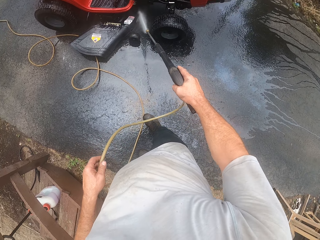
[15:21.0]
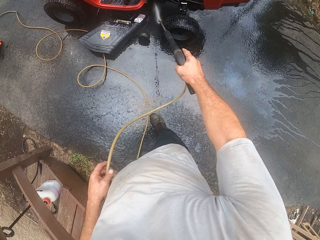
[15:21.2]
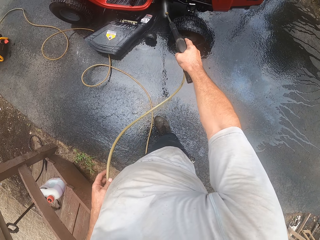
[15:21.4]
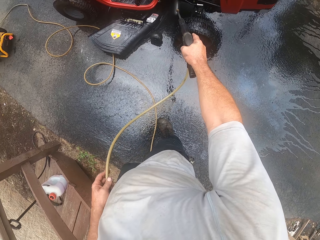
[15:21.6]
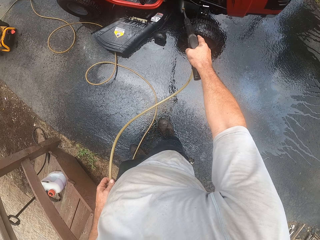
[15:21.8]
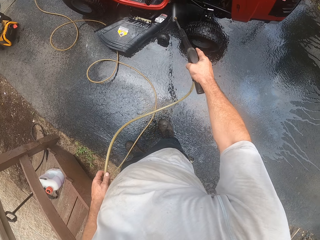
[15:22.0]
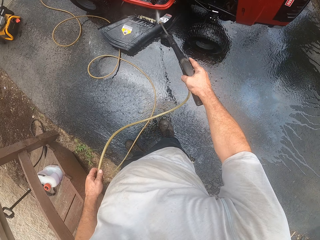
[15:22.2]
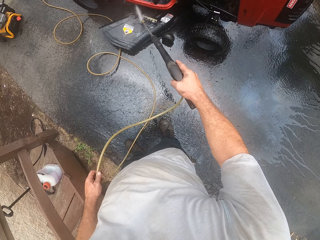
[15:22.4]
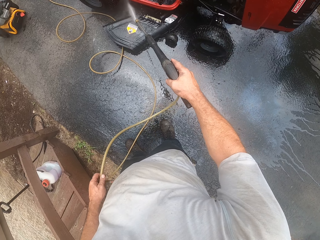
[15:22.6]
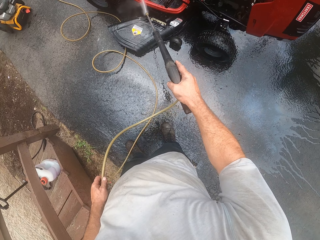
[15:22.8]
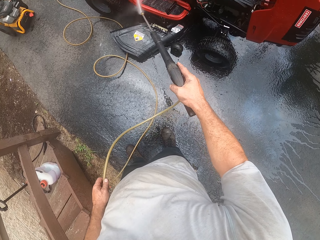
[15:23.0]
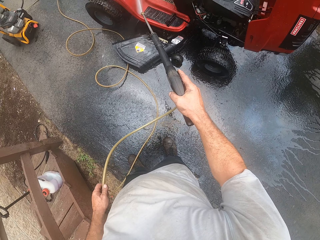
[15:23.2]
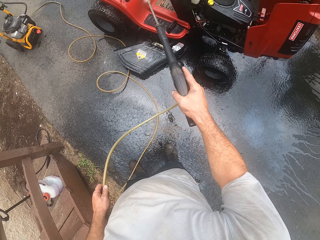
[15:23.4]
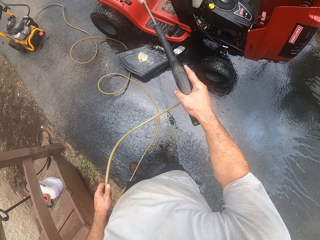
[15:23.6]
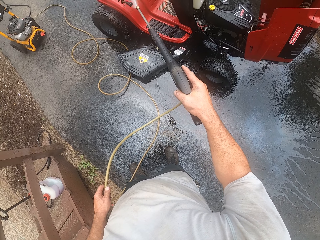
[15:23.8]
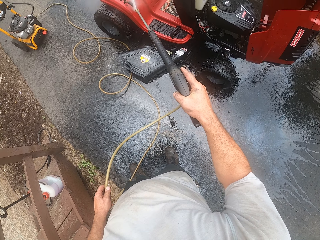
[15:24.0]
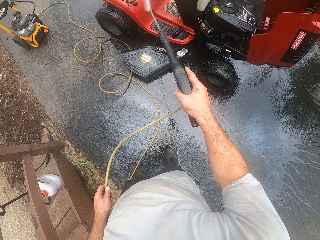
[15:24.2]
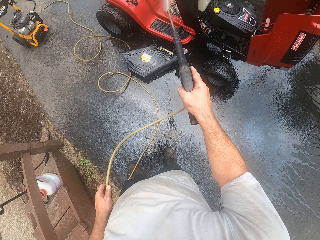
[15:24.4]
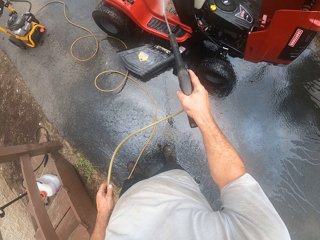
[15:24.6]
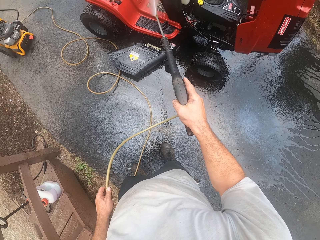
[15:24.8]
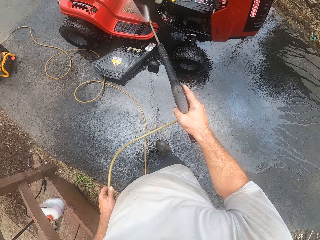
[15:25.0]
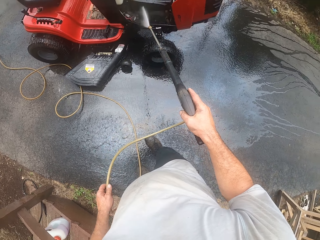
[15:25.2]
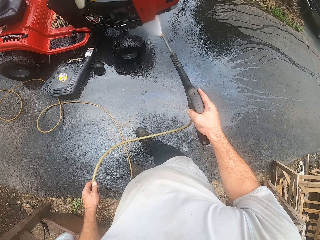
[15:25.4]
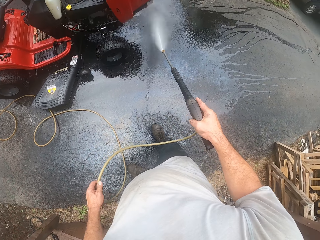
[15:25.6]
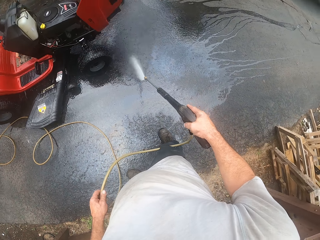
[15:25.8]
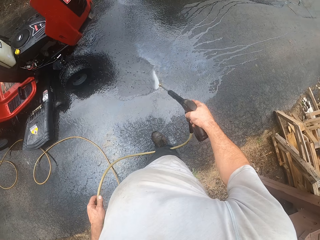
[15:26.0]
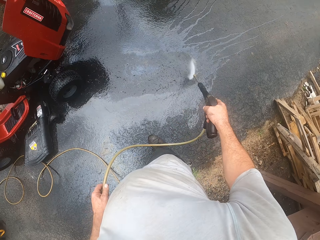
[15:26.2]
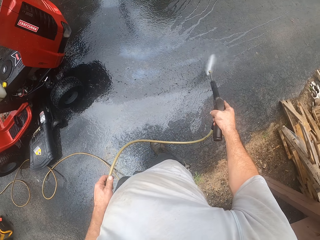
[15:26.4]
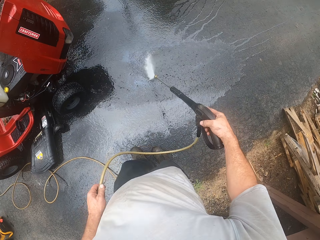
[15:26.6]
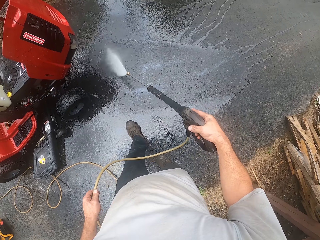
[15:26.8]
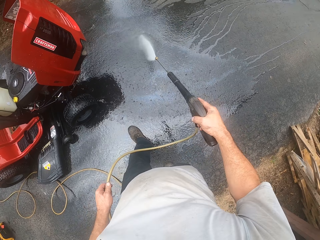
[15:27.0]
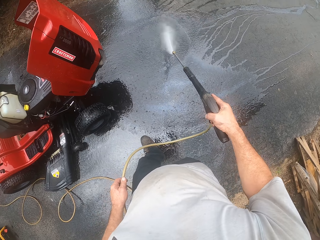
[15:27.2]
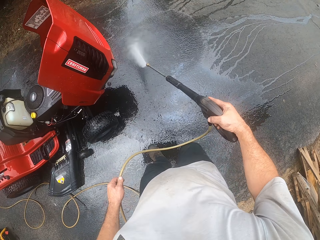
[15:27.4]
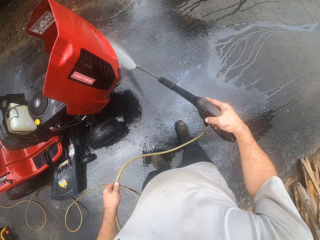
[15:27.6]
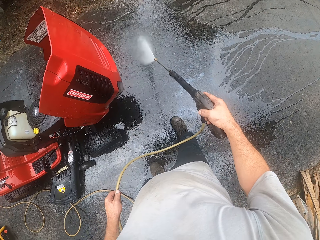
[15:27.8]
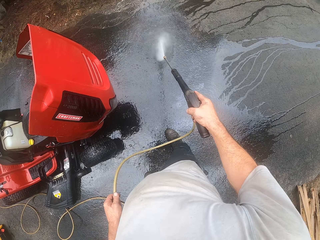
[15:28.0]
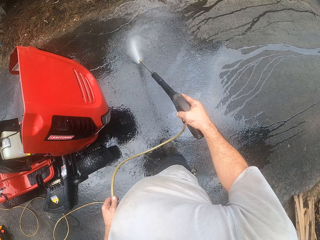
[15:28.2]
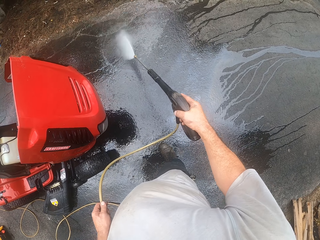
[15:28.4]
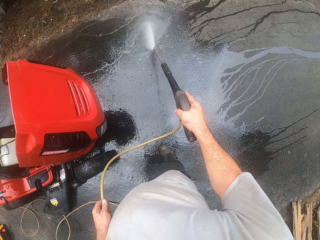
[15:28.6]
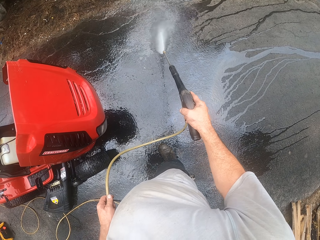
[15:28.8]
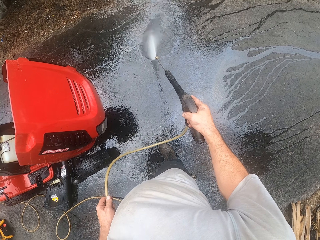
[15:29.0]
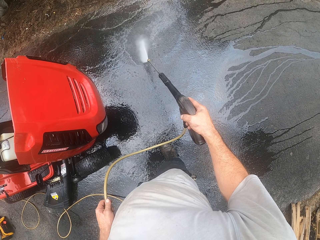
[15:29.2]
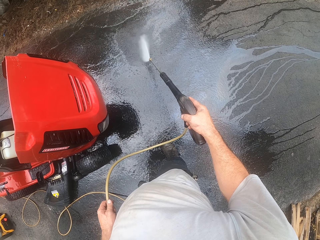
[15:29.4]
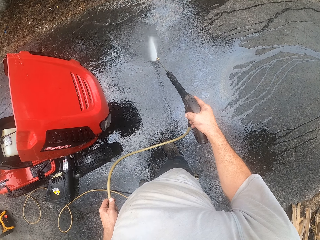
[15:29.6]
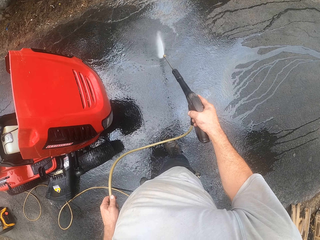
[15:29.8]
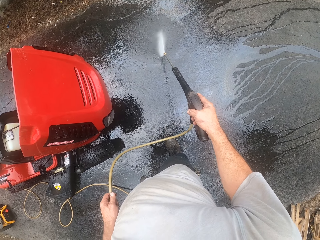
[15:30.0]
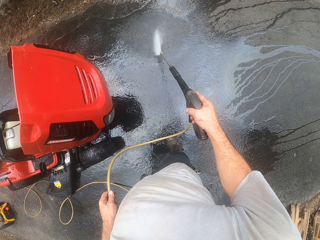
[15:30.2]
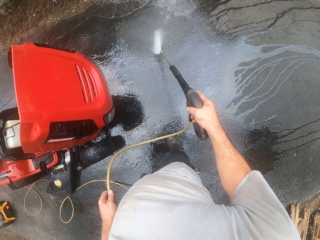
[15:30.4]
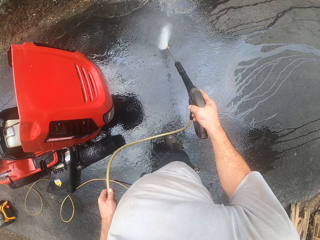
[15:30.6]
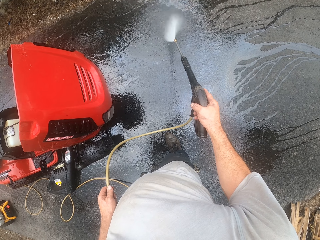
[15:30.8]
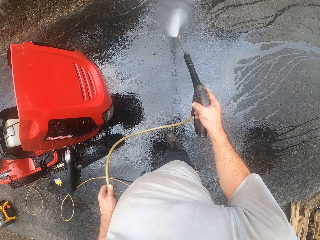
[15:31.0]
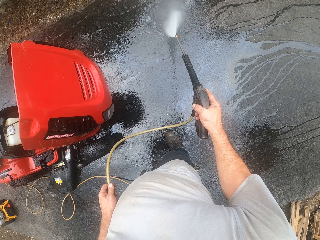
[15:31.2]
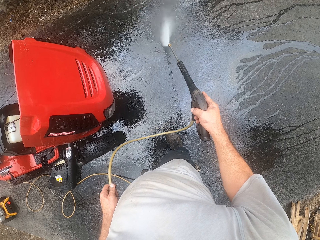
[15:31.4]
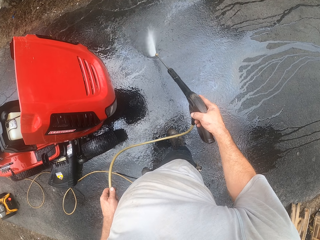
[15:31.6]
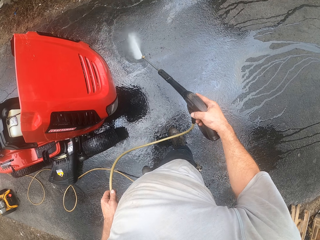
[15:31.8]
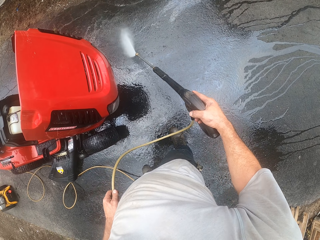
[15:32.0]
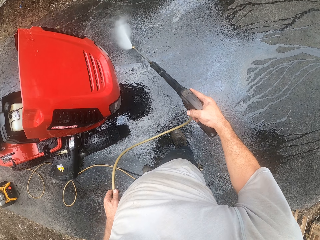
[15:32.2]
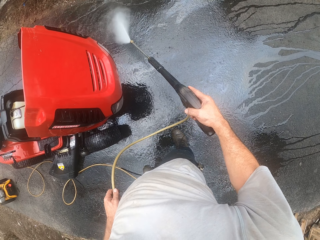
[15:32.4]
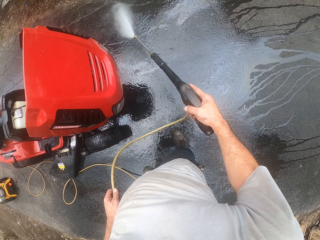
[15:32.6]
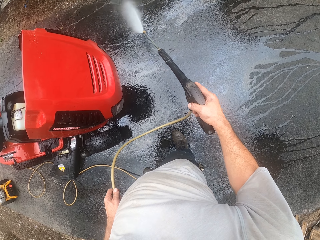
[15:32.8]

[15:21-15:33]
The camera wearer sprays water on the mower machine with the pressure washer. They spray water on the floor. They walk towards the mower machine.

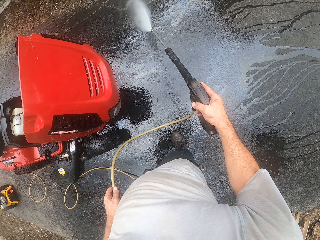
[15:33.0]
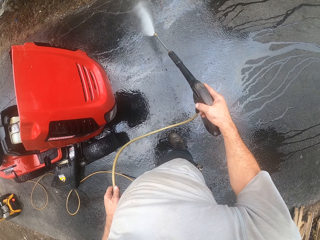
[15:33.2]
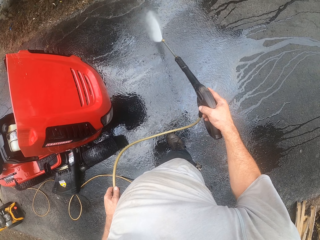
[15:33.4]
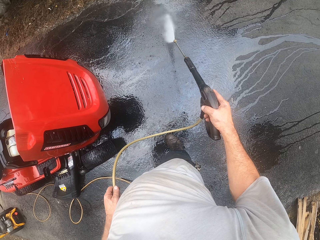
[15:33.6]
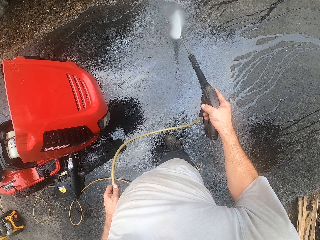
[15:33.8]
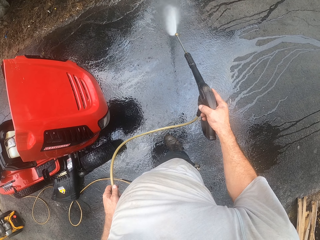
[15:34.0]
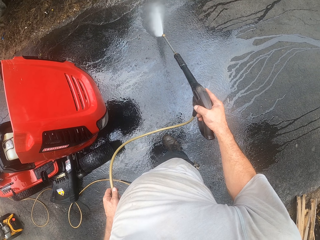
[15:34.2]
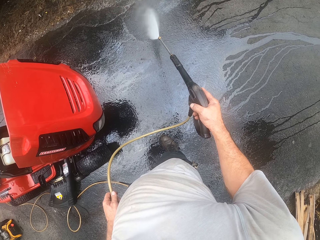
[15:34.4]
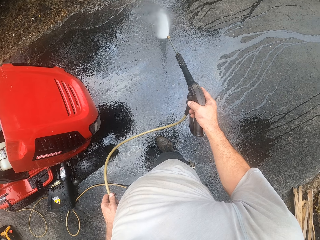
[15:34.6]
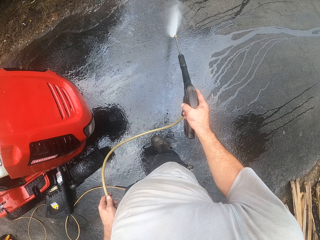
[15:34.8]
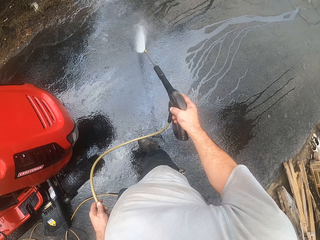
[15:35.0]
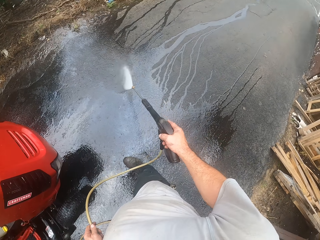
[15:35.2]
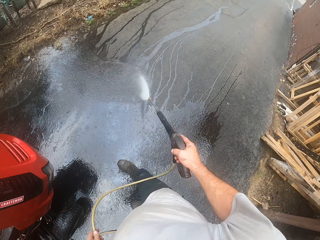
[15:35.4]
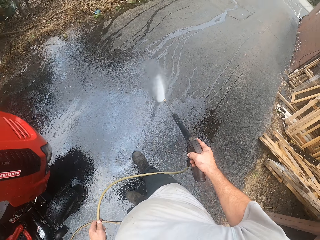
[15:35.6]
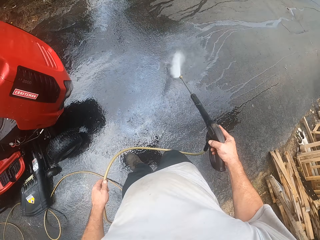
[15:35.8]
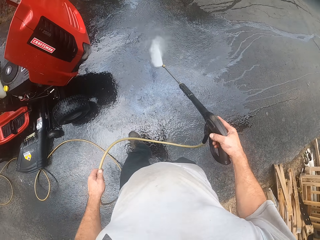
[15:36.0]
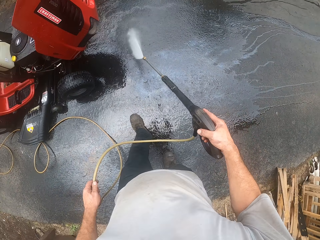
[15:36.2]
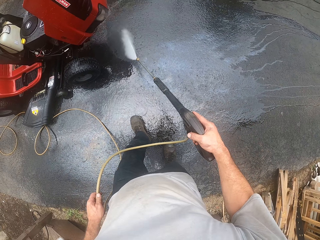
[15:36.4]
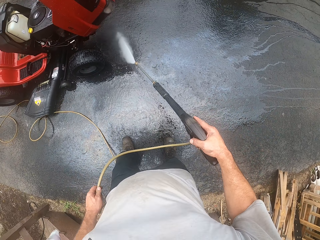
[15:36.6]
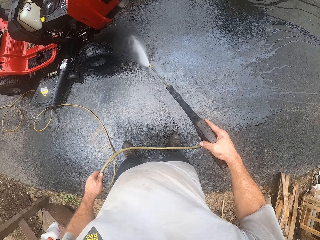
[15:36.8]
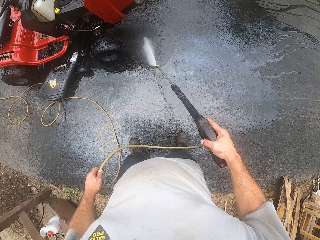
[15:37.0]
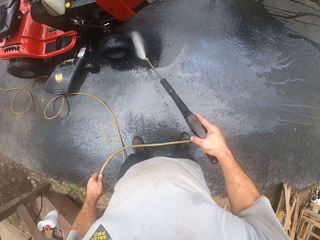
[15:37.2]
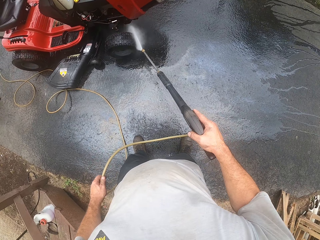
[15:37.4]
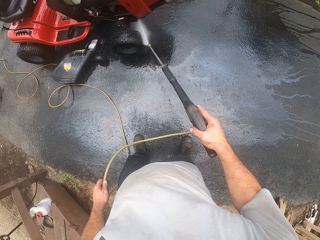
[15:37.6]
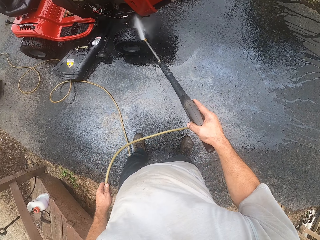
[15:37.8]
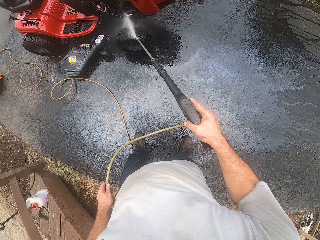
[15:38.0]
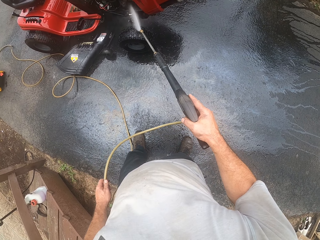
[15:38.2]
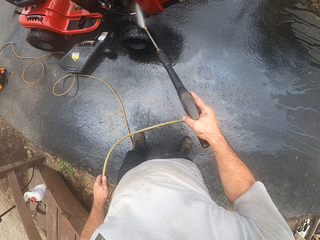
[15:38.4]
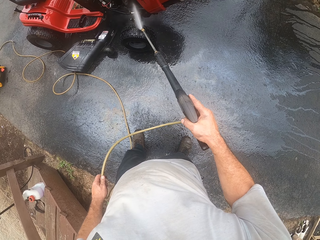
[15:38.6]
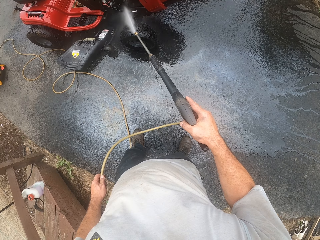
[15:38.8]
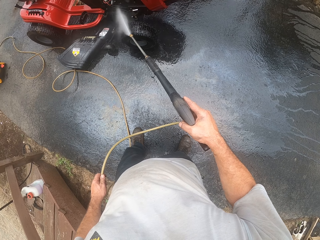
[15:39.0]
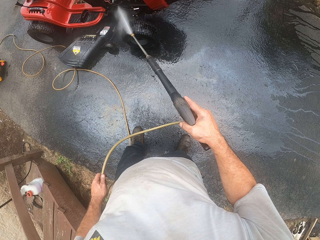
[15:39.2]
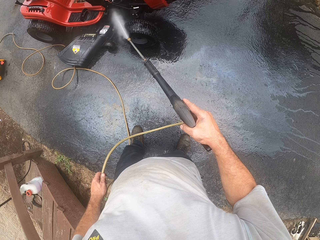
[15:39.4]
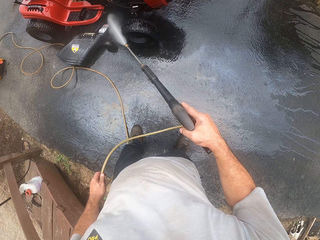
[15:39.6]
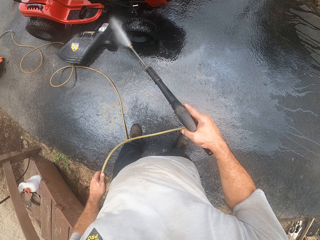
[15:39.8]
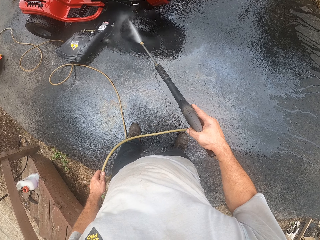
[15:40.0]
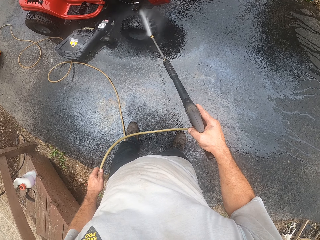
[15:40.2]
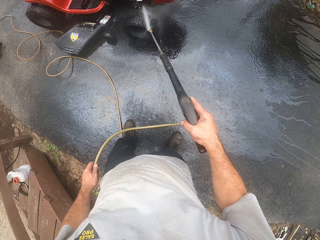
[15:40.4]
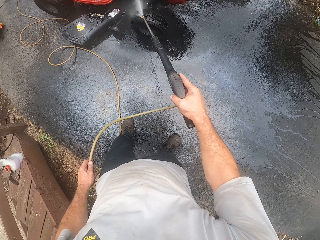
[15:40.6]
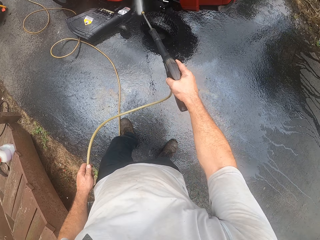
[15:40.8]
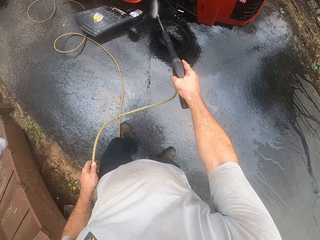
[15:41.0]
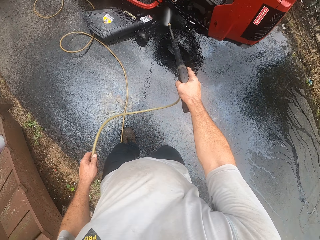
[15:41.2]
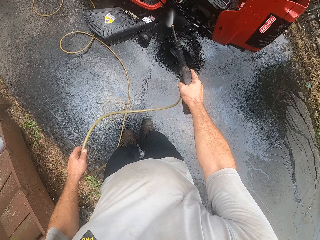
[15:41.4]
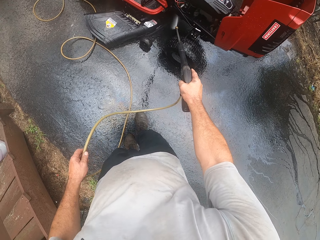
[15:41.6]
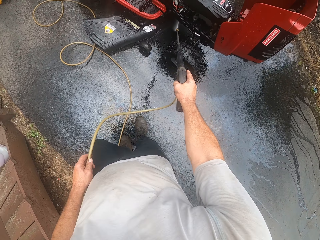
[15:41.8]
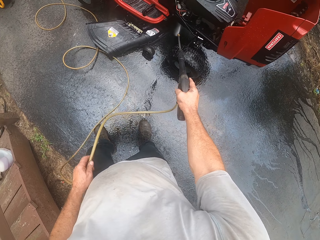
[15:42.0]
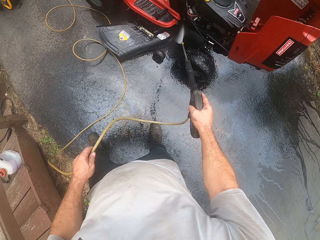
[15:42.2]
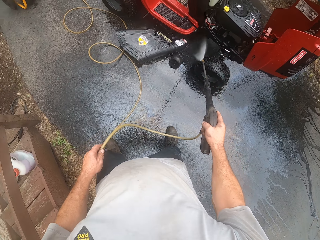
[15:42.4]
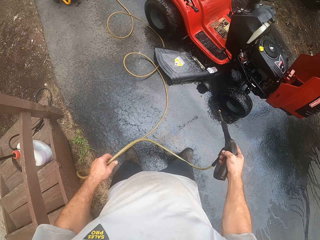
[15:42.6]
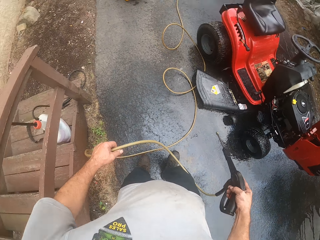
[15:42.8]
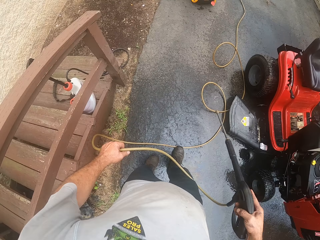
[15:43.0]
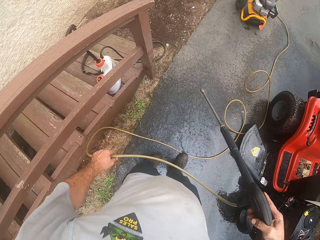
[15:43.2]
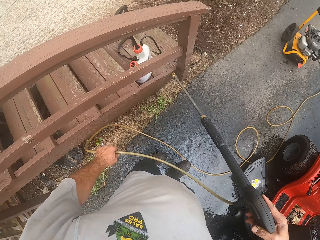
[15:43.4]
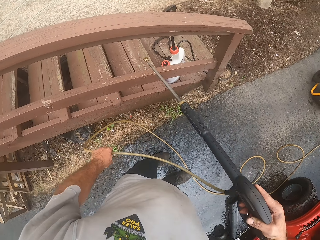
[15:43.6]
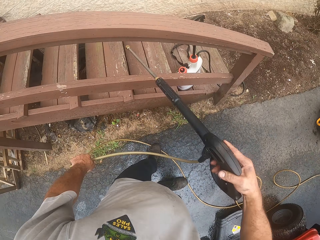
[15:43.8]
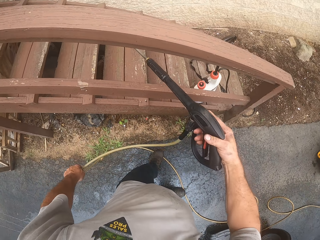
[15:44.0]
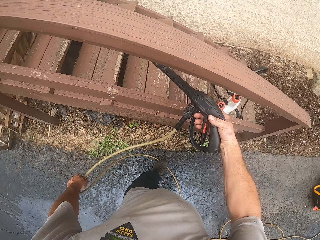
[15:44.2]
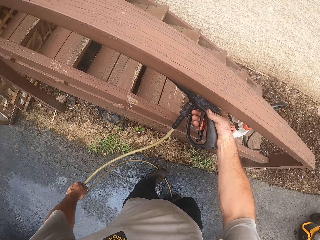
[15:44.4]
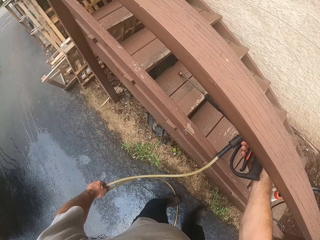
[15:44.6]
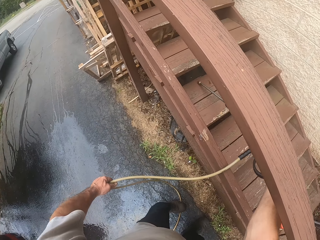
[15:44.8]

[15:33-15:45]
The camera wearer sprays water on the mower machine or lawn mower with the pressure washer. They walk. They wash the lawn mower. They stare at the stairs. They drop the pressure sprayer on the staircase.
